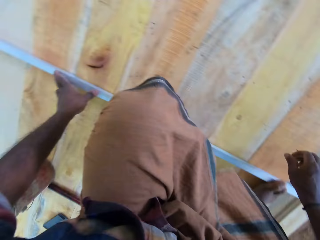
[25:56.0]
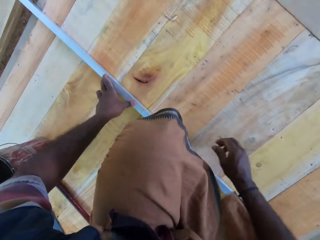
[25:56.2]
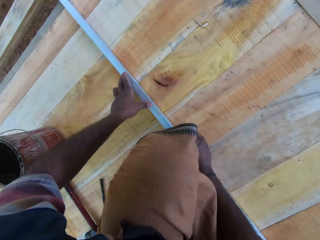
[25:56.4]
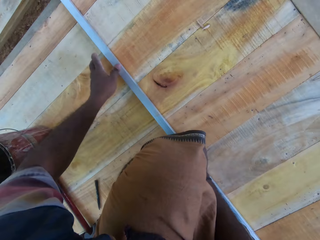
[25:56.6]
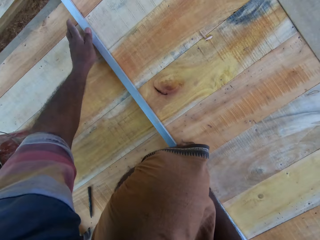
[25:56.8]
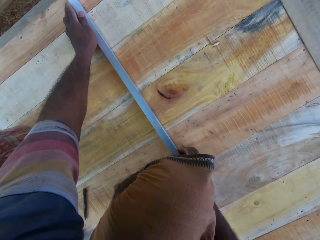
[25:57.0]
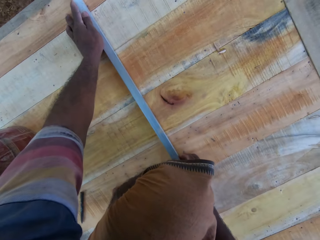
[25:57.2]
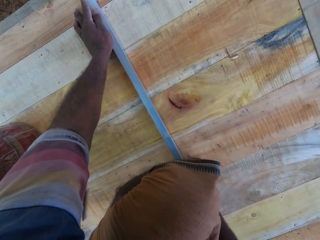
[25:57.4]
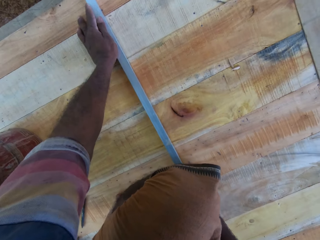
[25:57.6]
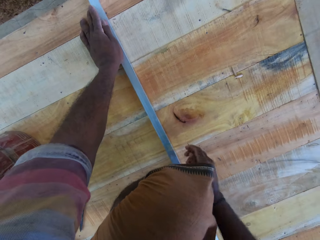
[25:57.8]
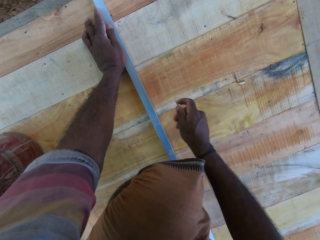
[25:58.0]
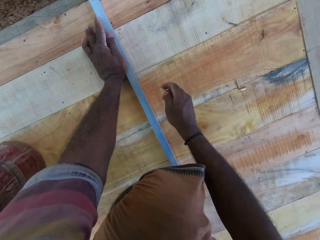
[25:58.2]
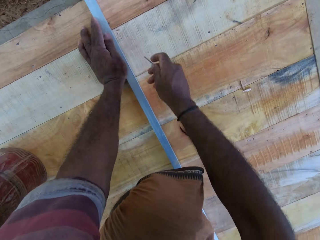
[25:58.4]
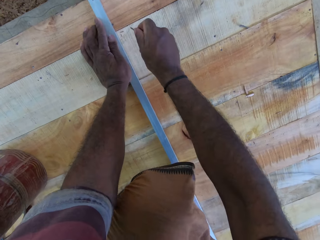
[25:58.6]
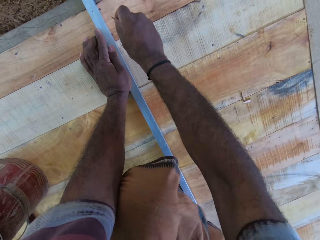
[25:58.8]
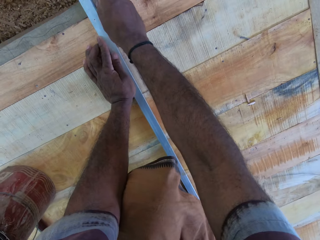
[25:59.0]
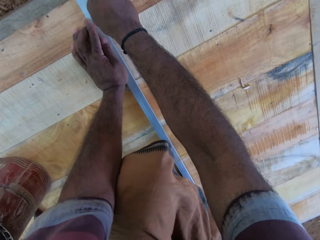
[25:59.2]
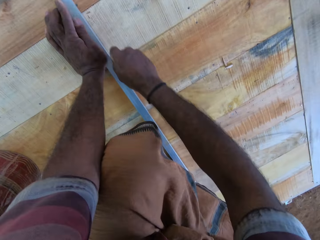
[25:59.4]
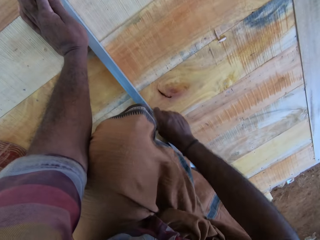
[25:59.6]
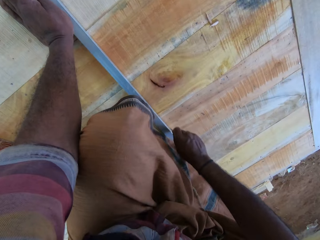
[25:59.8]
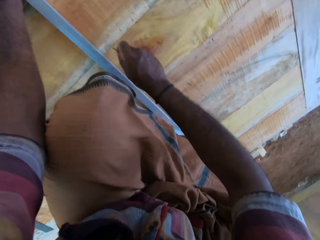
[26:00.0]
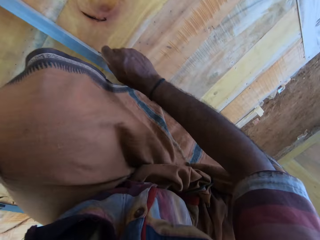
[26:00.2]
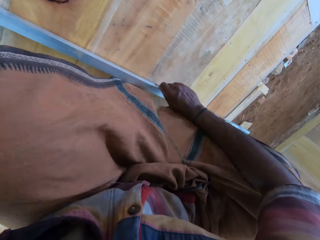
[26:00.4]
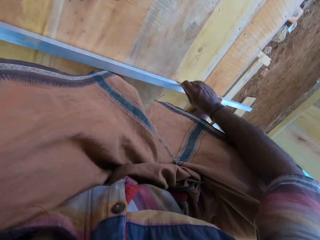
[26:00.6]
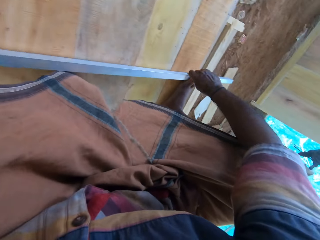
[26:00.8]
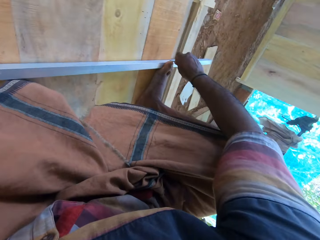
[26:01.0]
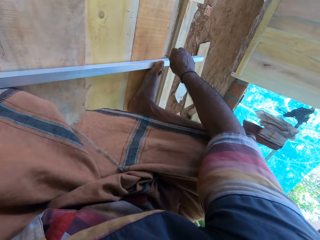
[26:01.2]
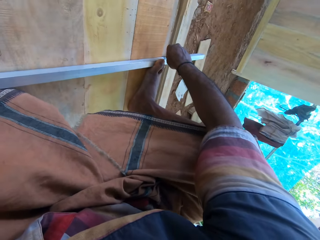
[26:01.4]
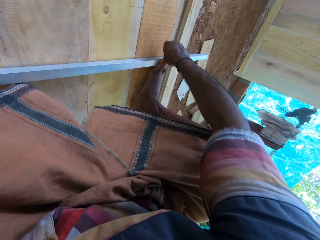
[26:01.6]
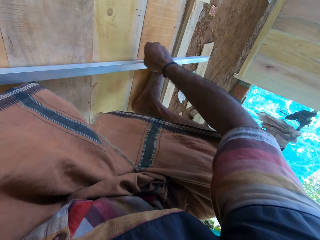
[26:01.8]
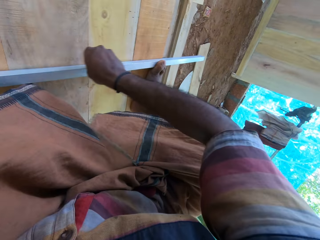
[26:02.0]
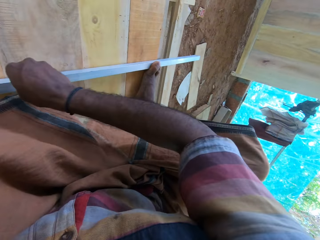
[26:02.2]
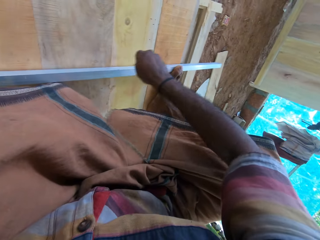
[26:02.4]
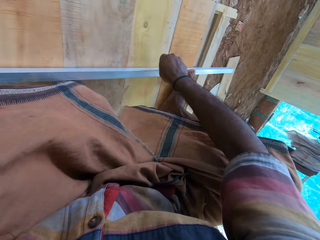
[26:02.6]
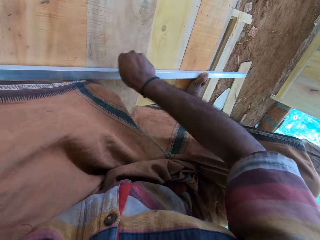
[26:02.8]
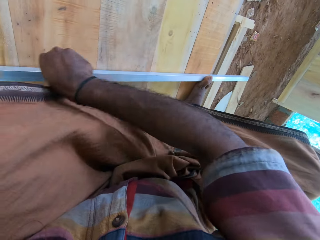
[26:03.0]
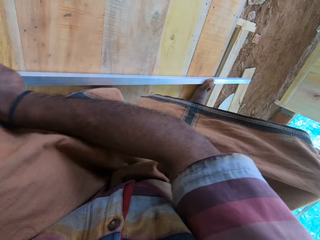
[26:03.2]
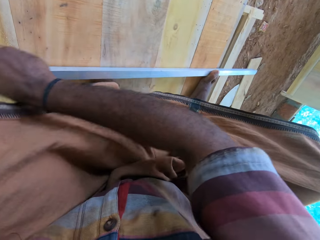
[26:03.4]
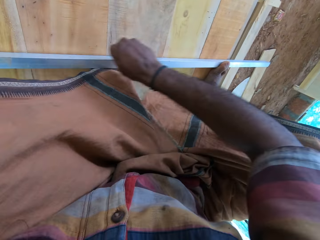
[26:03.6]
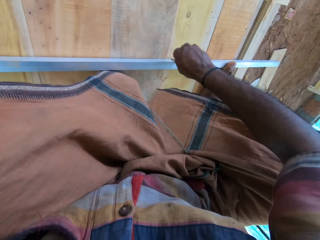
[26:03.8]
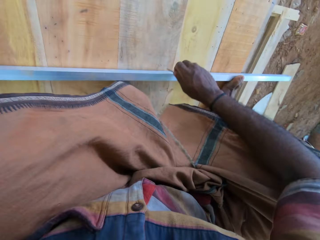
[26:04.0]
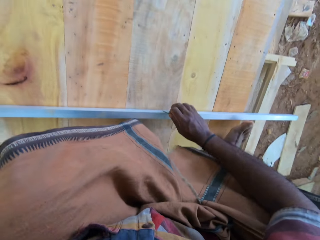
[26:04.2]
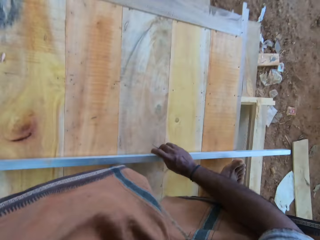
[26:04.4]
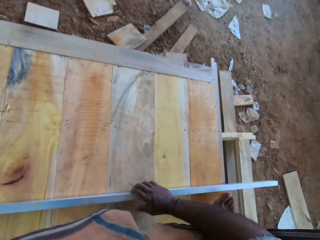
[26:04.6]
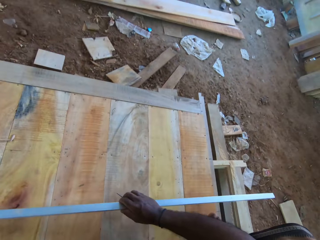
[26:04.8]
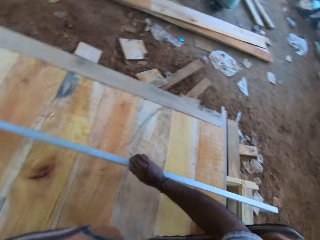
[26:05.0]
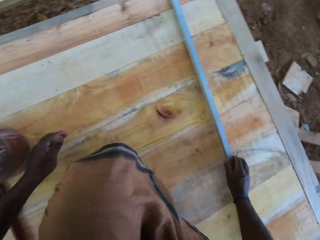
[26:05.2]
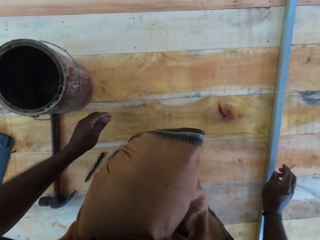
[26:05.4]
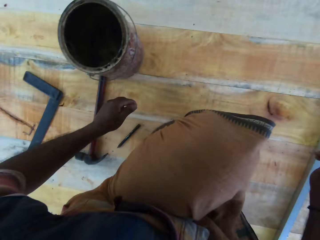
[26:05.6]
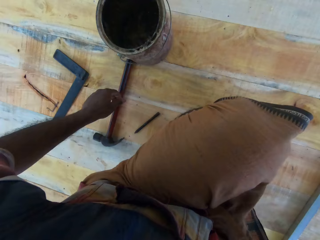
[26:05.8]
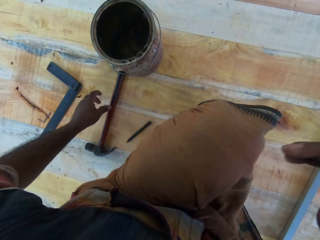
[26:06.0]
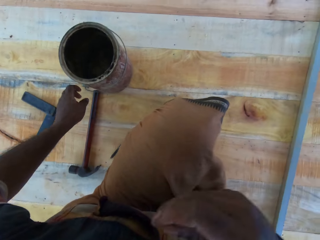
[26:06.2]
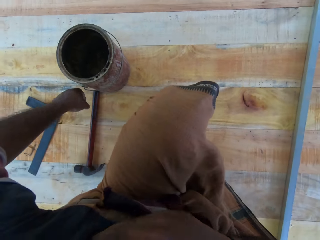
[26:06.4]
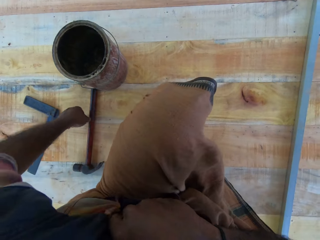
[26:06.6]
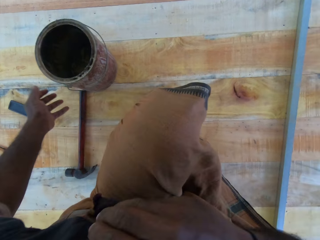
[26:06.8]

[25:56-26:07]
The camera wearer steps on the metal bar. They mark a wooden structure with a nail. They mark the wooden structure with a nail repeatedly. They pick up the metal bar. They move the metal on the wooden structure. They drop the metal bar on the wooden structure.

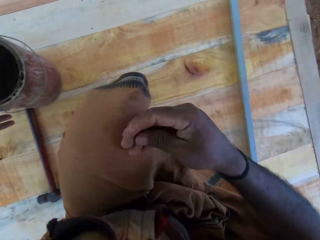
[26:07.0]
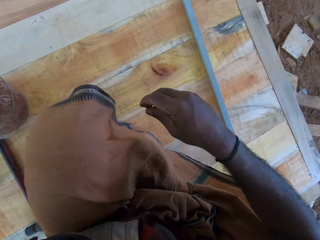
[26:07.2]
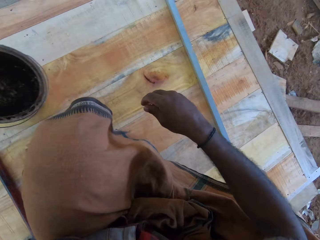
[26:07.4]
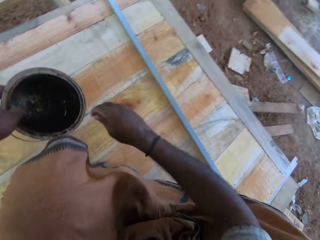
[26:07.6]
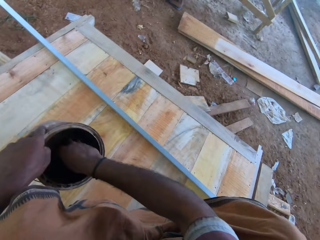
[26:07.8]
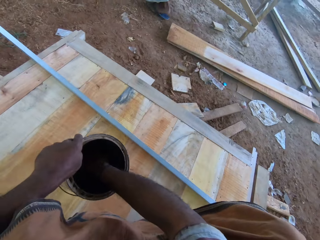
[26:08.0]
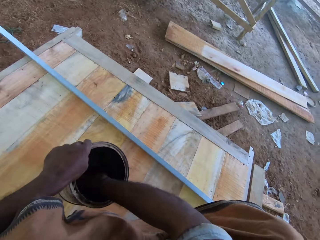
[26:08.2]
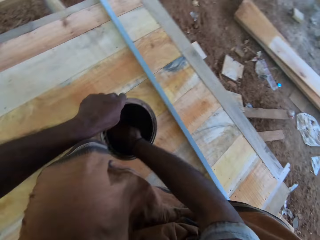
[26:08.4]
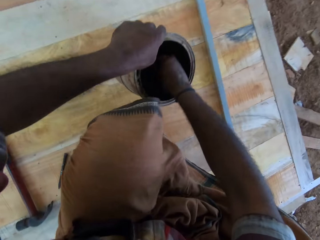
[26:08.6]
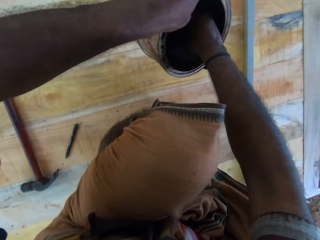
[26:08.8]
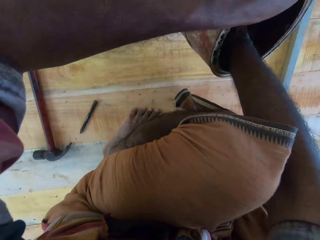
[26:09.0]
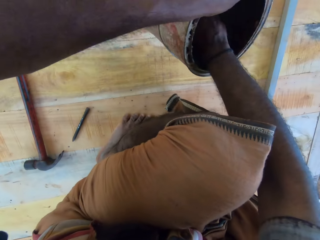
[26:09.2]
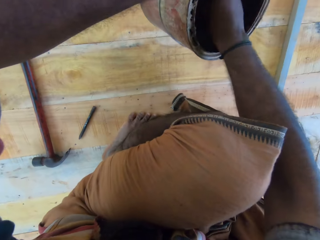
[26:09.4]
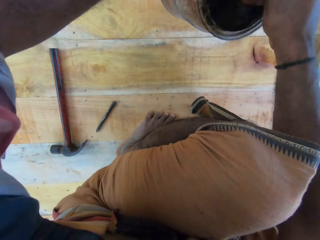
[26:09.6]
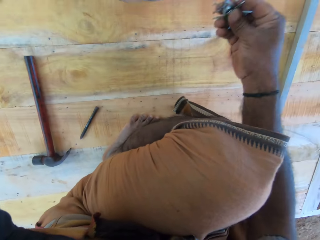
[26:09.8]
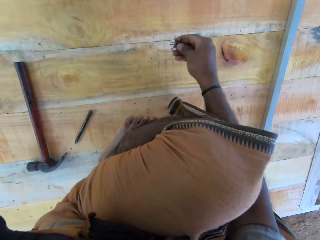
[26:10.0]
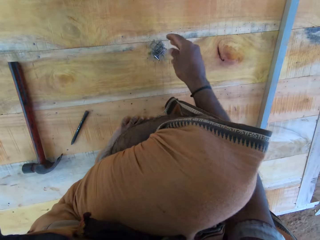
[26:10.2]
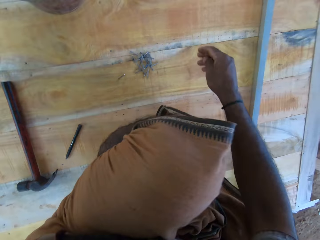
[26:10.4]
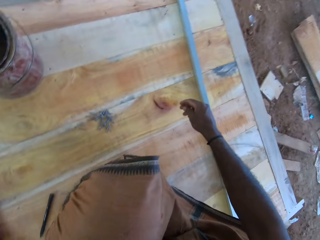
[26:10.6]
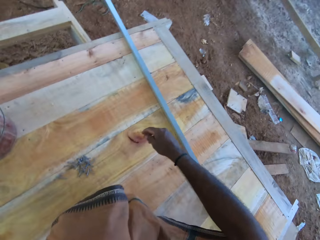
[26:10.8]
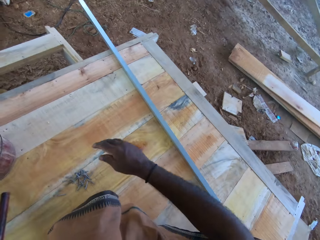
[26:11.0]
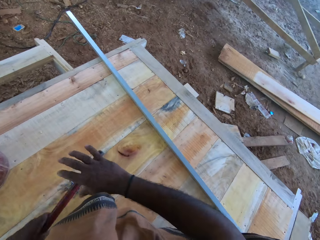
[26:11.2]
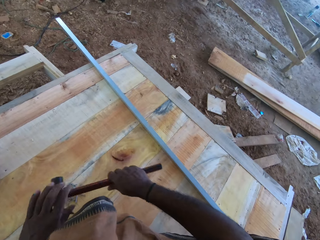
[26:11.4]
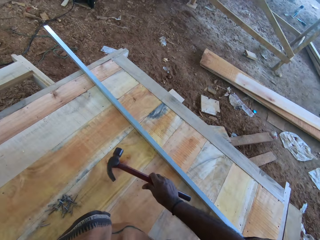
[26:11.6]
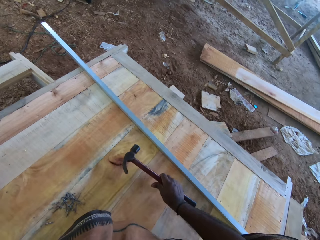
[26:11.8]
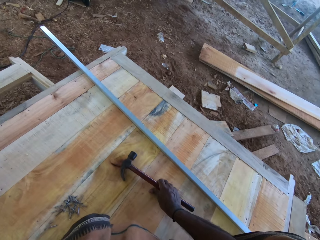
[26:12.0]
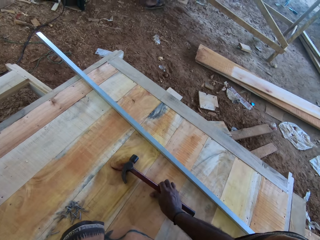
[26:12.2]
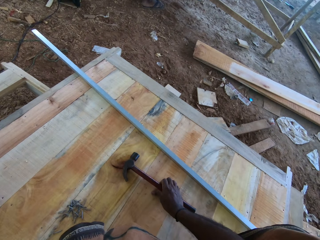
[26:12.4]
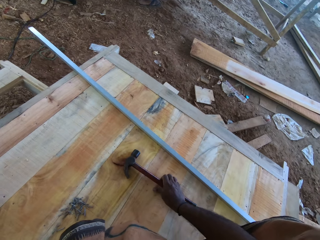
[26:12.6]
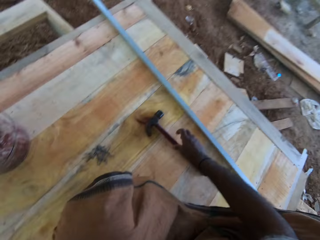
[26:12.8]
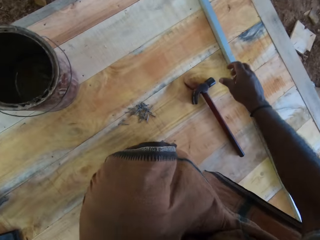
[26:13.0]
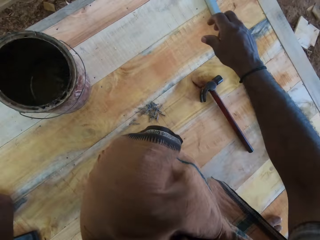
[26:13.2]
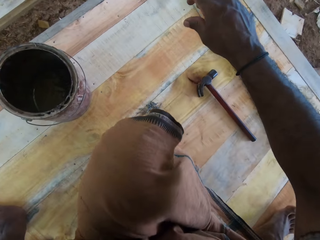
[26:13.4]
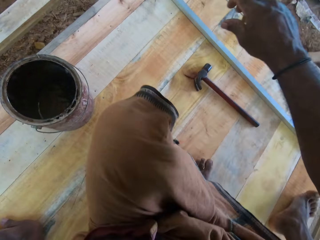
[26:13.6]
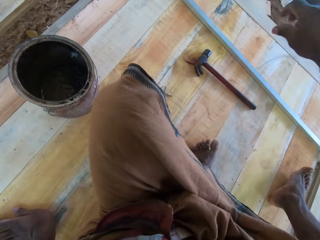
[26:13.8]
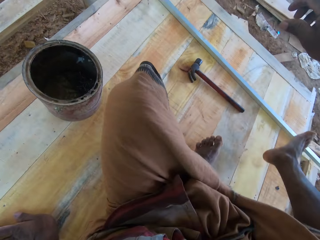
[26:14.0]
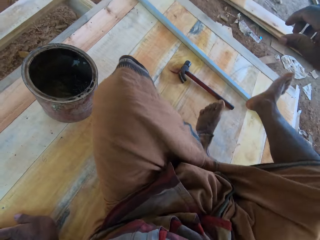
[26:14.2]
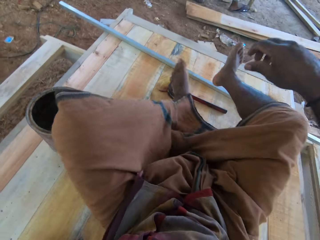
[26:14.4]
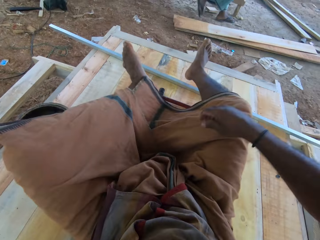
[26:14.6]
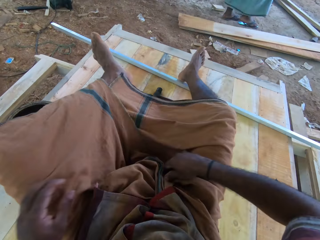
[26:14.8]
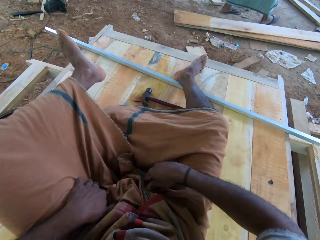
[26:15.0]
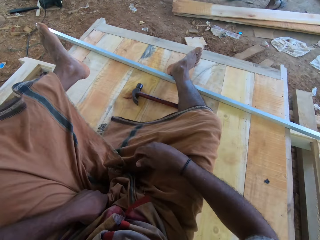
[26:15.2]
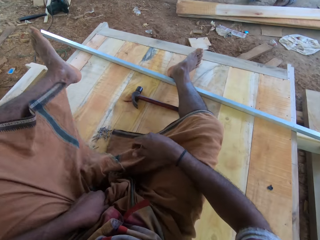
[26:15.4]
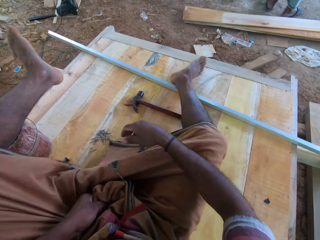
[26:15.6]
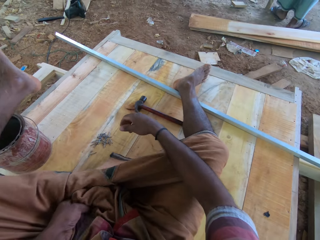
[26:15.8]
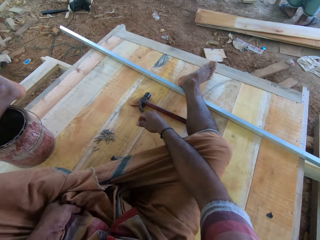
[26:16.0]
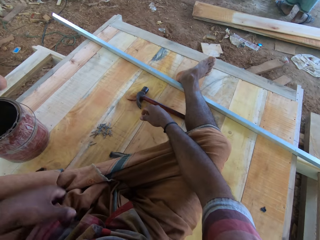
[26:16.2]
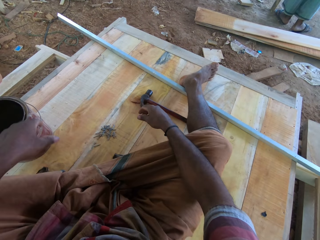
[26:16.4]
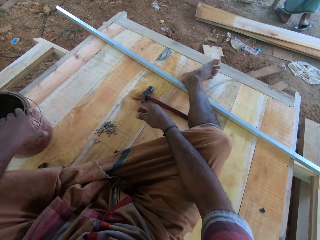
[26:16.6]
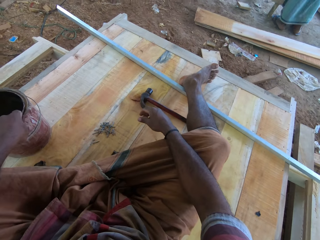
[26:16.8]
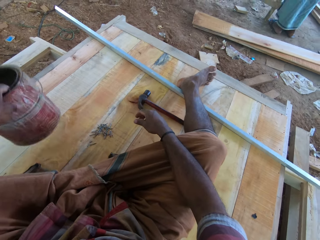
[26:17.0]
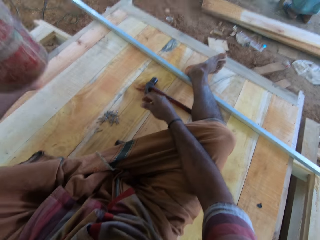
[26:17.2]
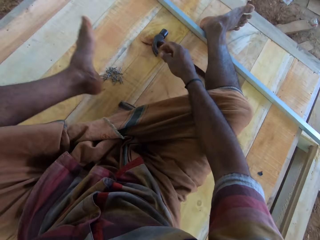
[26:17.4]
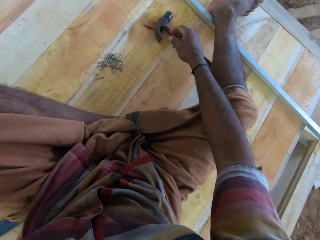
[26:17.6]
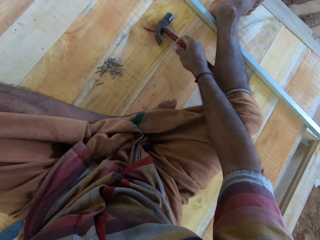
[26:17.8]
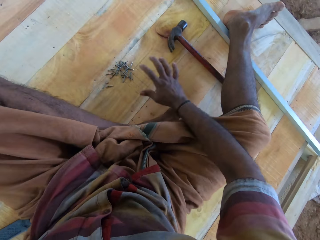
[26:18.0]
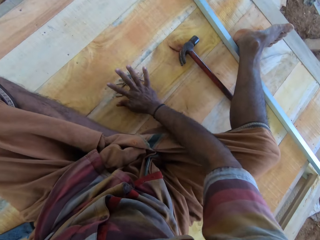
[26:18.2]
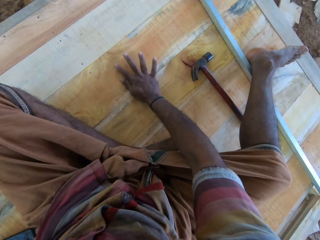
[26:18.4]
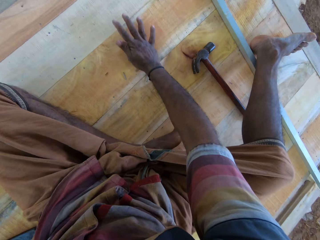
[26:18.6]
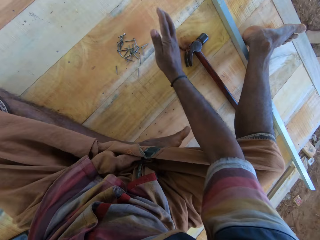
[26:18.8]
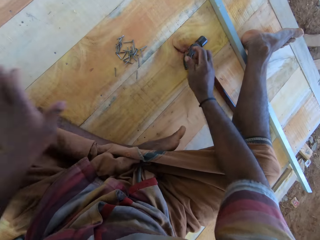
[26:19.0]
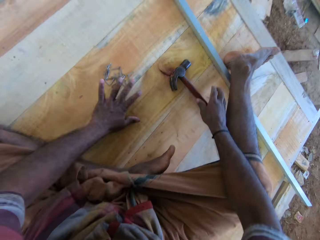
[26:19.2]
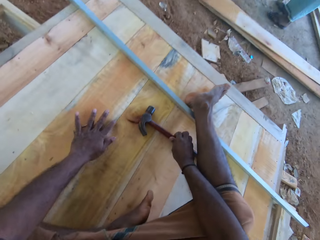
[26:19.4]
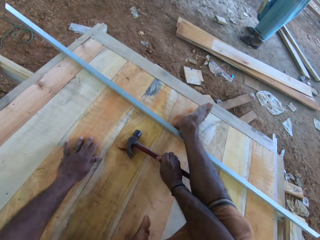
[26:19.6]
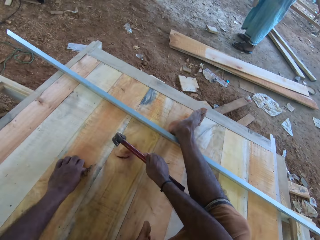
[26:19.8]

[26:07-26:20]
The camera wearer picks up a can on the wooden structure. They pick up nails in the can. They drop the nails on the wooden structure. They pick up a hammer on the wooden structure. They pass the hammer to the right hand. They put the hammer on the wooden structure. They adjust themselves on the wooden structure. They move the can on the wooden structure. They pick up the can. They move the nails on the wooden structure.
